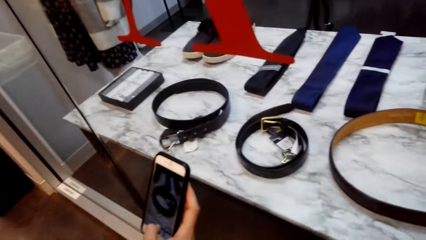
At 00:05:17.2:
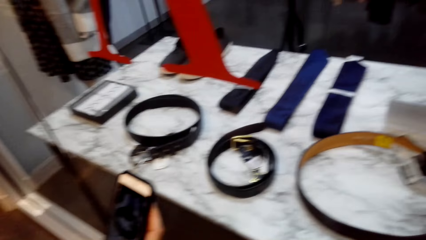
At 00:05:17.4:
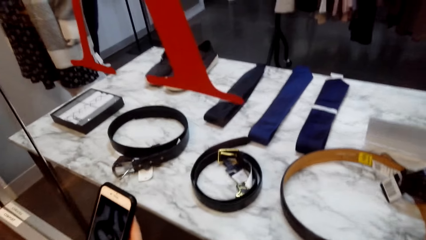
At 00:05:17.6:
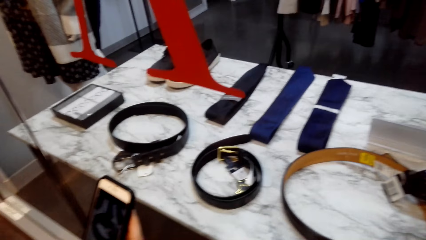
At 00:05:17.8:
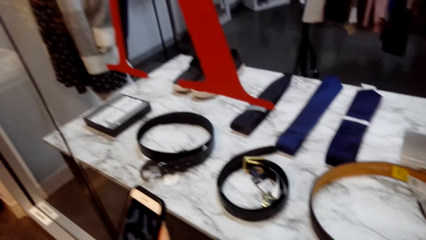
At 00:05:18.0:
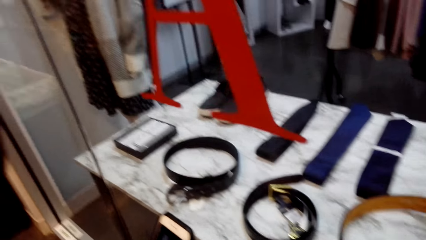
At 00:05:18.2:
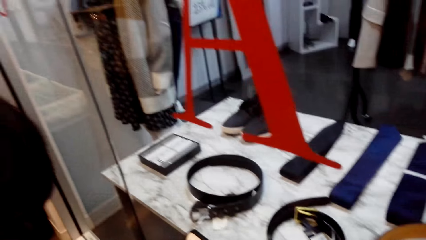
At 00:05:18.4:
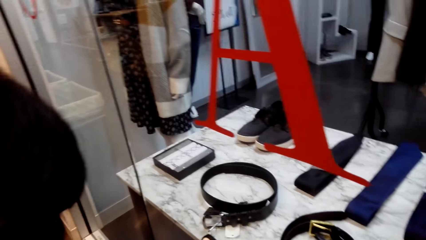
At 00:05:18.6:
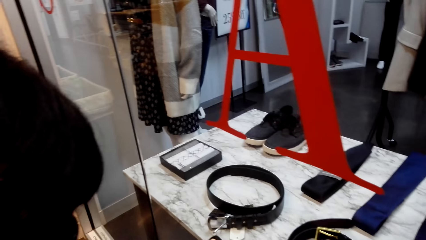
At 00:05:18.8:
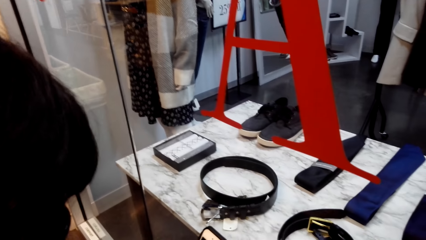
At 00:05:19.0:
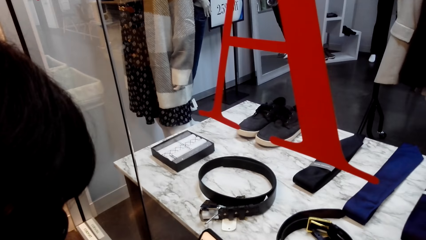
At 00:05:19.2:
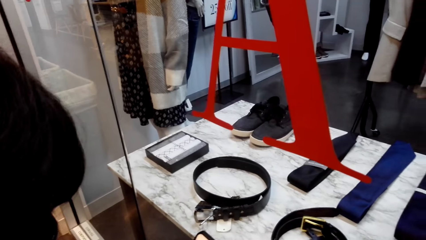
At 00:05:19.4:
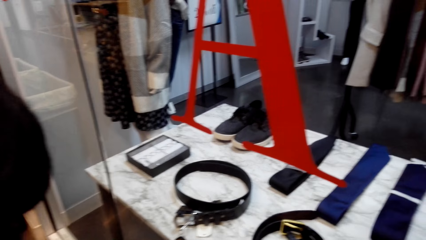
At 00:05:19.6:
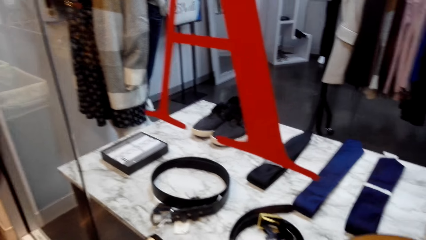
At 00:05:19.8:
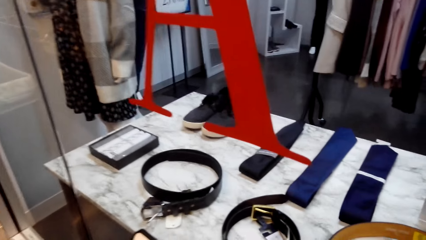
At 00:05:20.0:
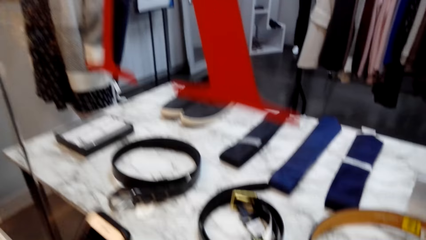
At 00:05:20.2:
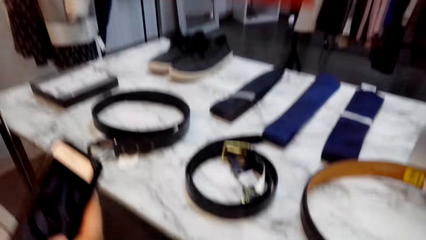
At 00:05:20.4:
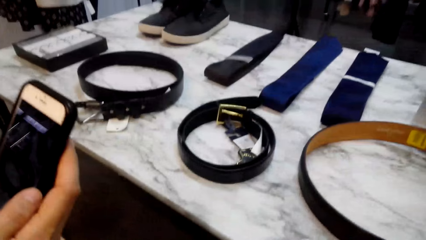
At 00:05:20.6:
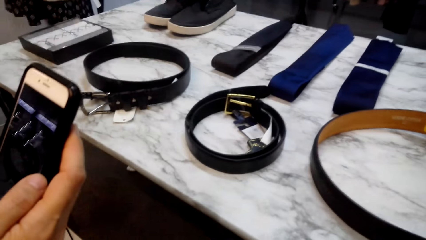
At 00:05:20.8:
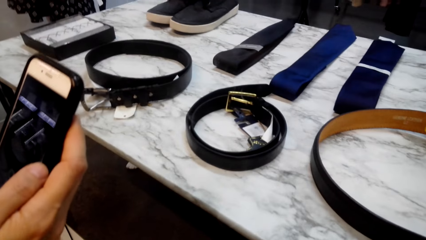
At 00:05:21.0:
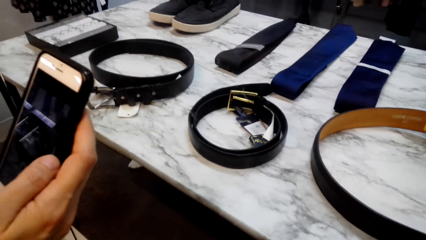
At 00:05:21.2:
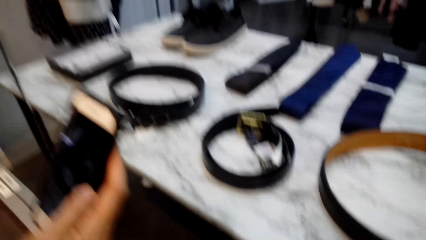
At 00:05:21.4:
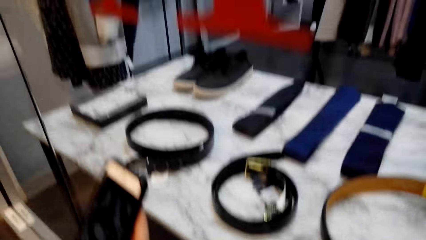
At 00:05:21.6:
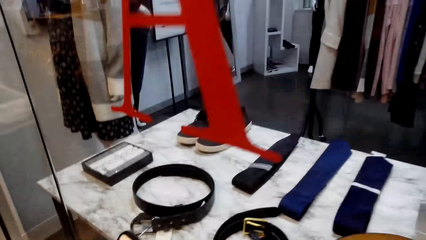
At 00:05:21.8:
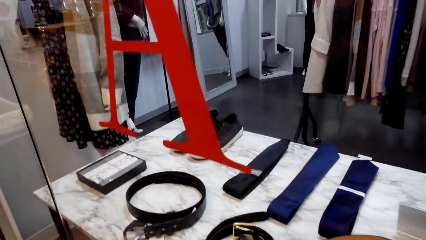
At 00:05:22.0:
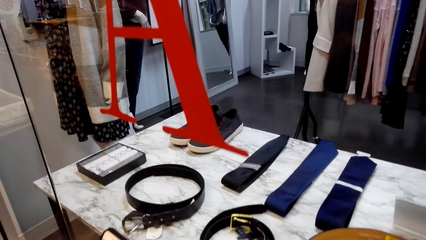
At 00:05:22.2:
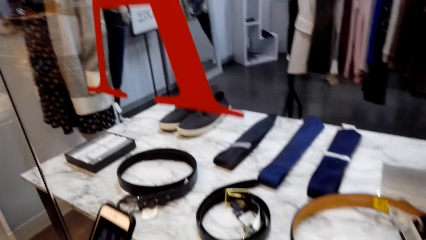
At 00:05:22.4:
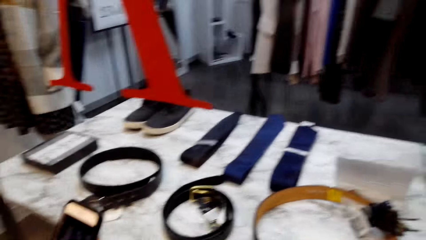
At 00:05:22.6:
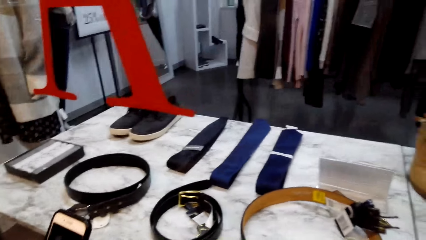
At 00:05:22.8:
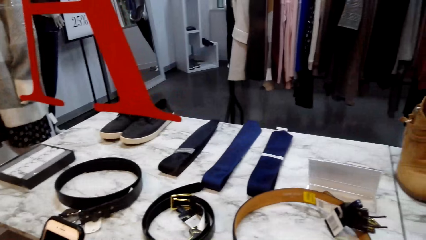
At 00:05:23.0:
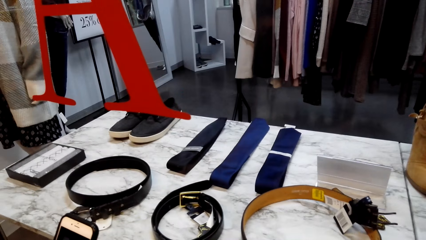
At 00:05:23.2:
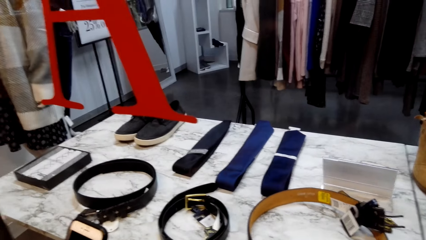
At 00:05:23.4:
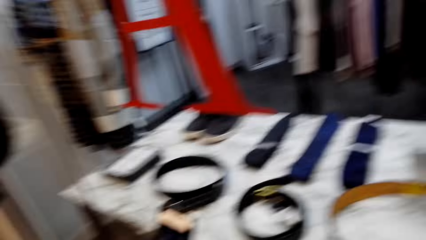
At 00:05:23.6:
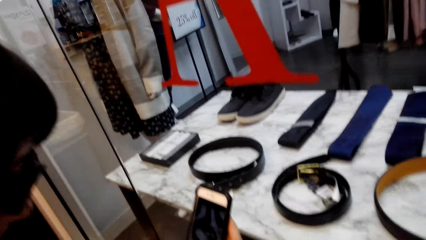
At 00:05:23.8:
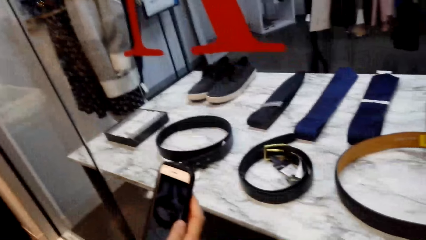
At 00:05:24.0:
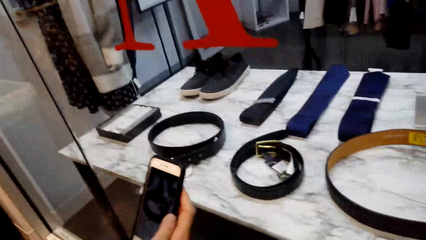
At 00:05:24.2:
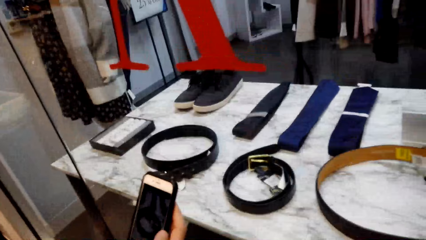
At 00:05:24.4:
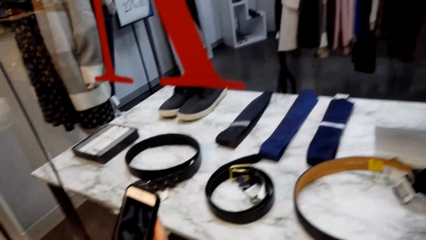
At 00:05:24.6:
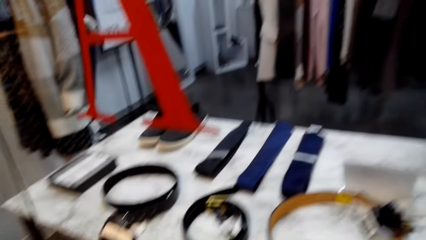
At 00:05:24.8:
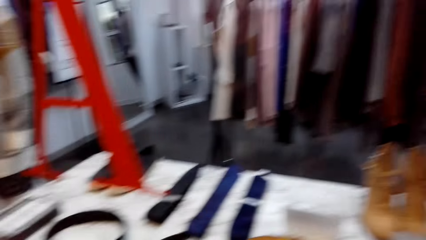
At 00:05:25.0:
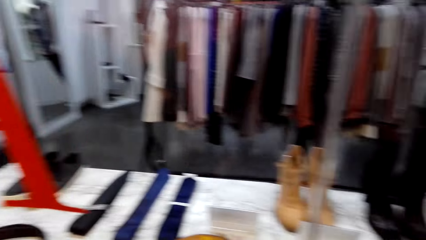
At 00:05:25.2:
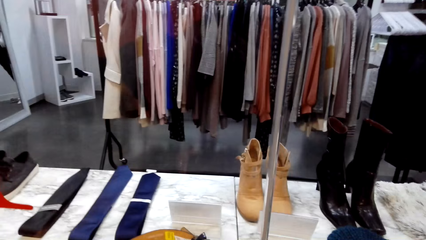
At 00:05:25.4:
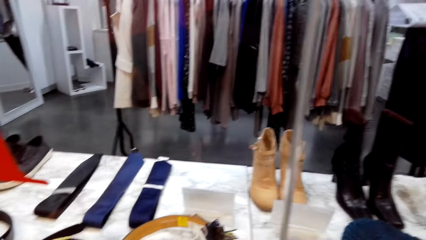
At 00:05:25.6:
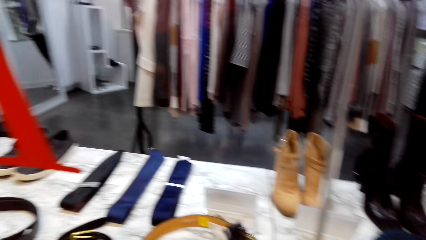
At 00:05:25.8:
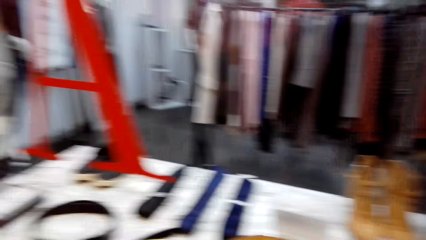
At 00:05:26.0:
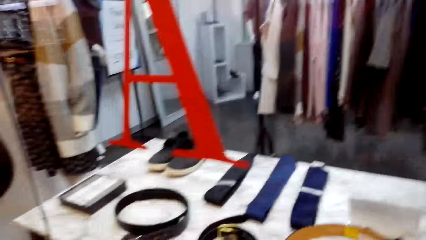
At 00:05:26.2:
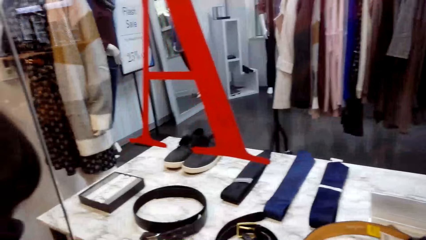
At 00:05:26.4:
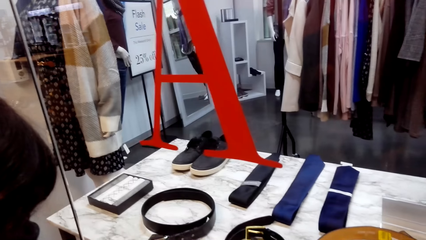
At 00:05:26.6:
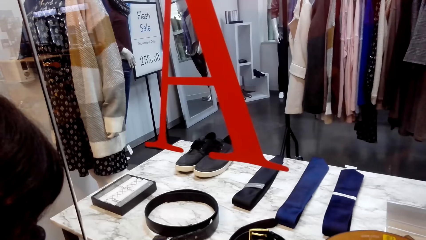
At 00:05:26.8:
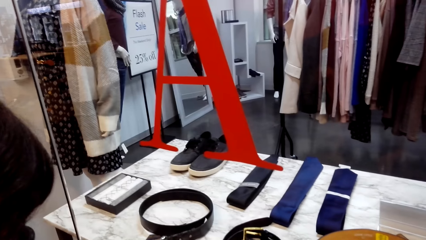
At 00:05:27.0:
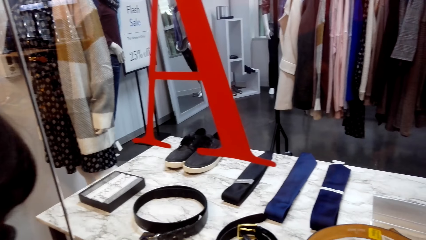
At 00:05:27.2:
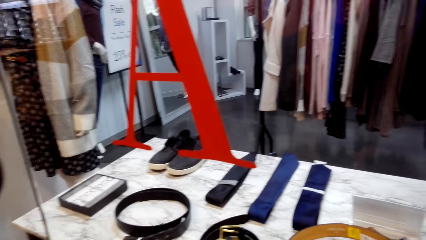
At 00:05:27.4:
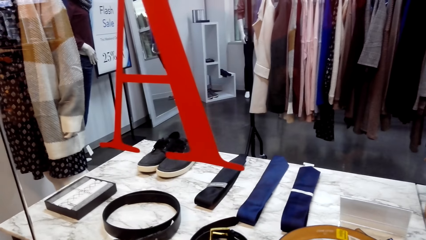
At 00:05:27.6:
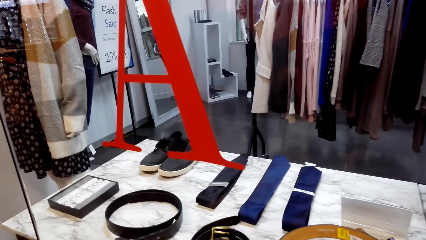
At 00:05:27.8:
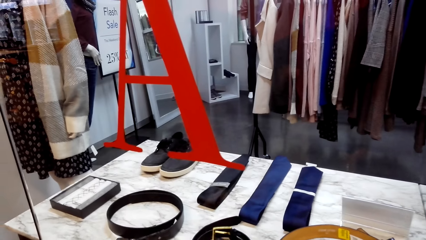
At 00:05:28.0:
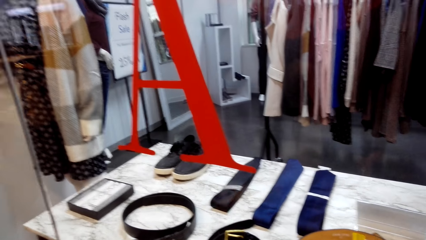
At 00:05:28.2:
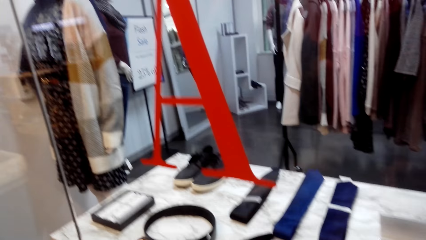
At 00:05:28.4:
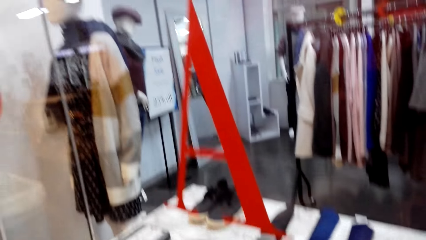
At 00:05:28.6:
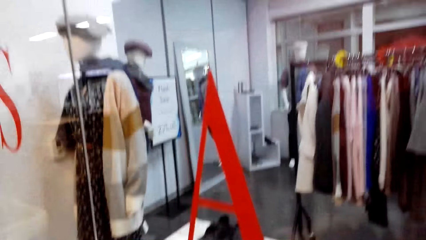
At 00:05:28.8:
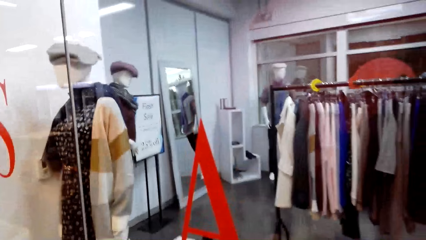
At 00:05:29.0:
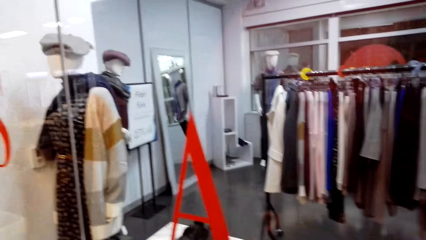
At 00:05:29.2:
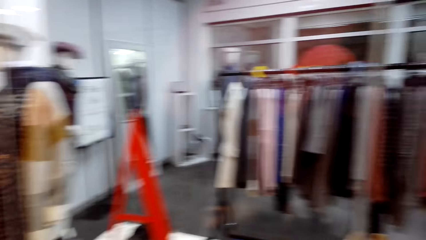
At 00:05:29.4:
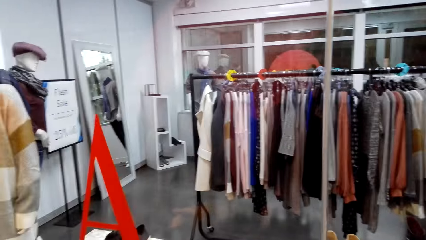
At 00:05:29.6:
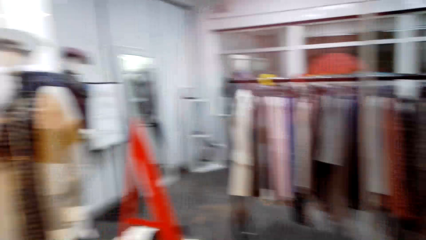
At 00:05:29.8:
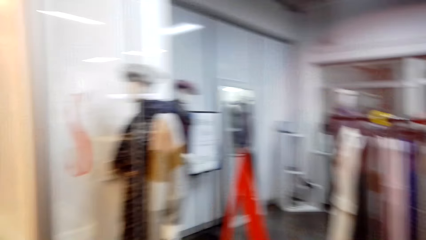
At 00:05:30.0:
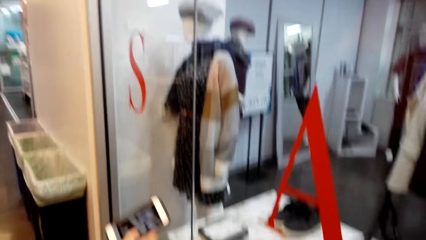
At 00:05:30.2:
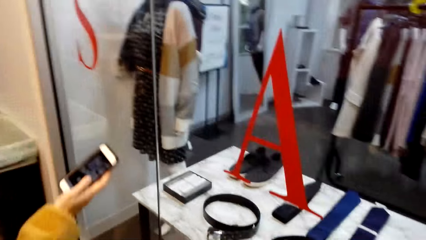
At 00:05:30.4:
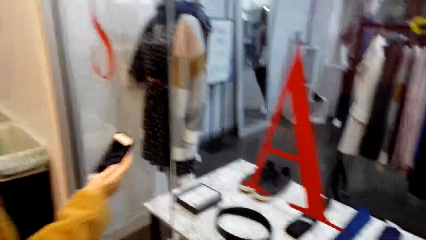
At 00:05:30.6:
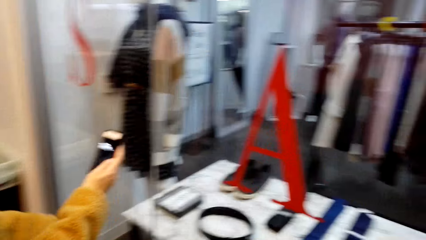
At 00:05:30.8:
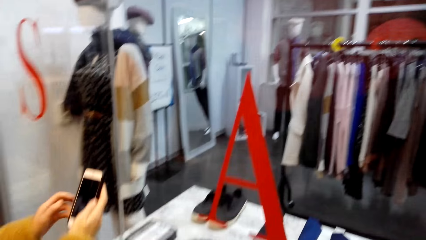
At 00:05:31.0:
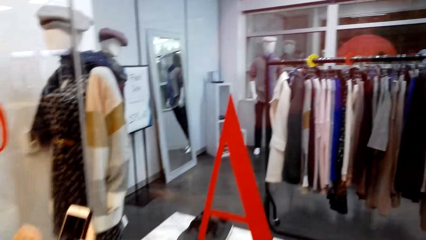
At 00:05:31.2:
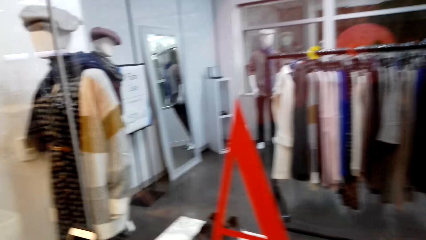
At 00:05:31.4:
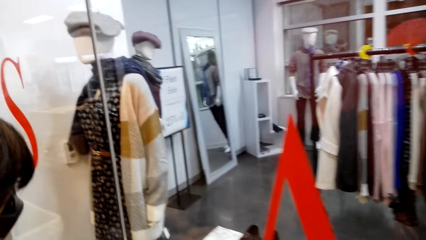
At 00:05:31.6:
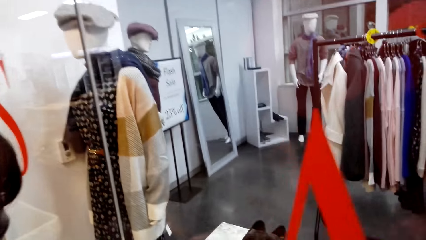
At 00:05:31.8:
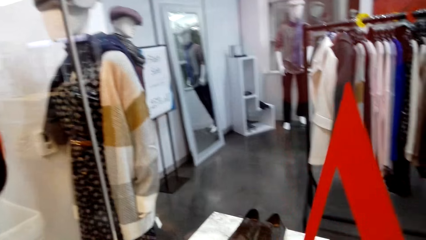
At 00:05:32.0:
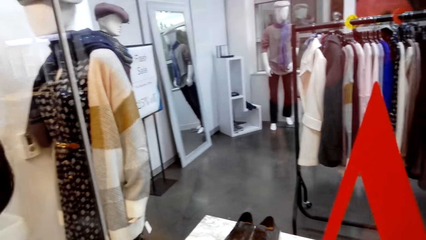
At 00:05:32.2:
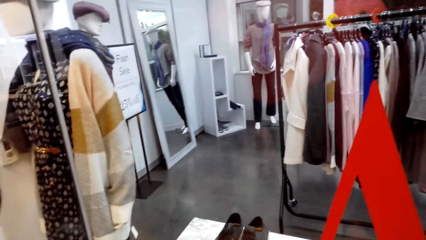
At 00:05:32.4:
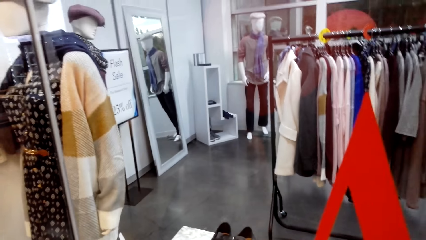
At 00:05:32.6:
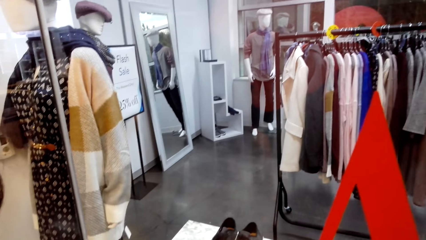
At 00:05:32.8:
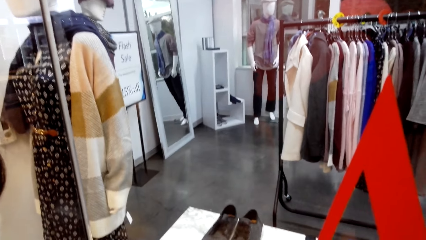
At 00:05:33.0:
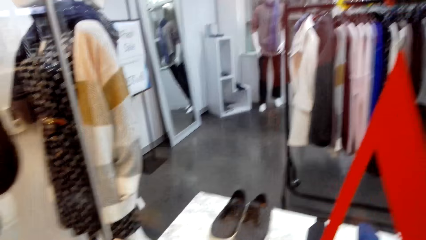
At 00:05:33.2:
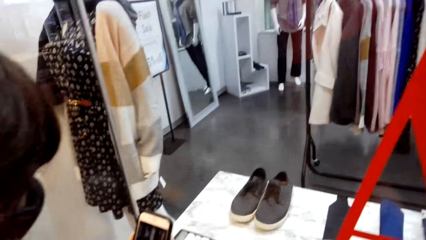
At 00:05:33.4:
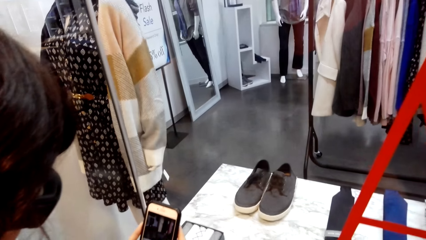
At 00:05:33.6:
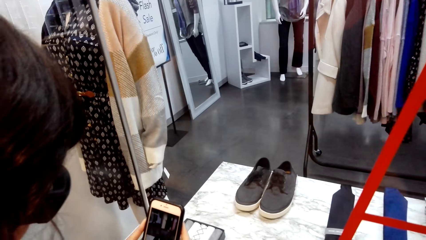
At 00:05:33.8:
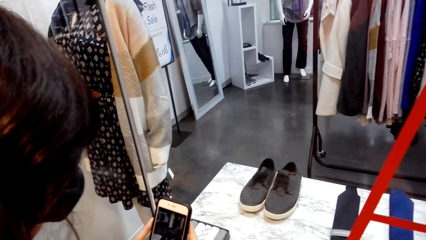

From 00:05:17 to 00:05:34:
The camera wearer laughs. They talk with a person.
